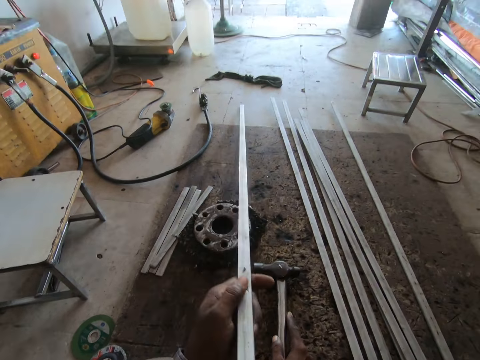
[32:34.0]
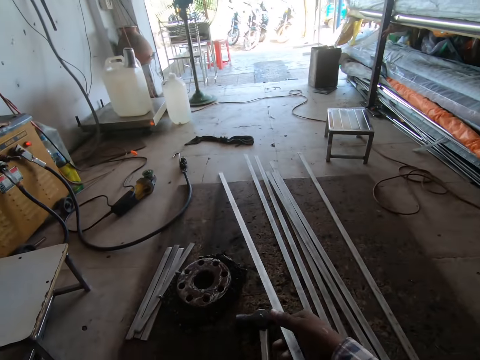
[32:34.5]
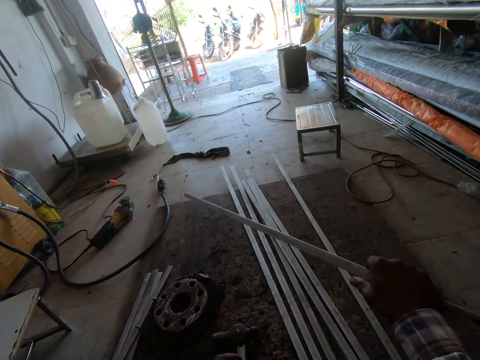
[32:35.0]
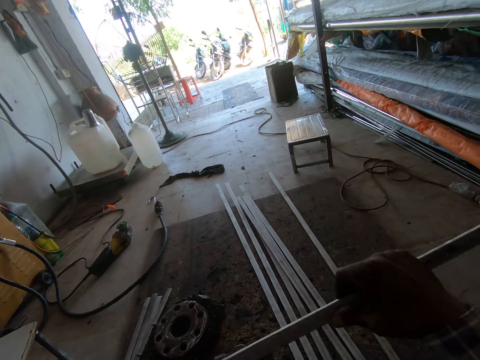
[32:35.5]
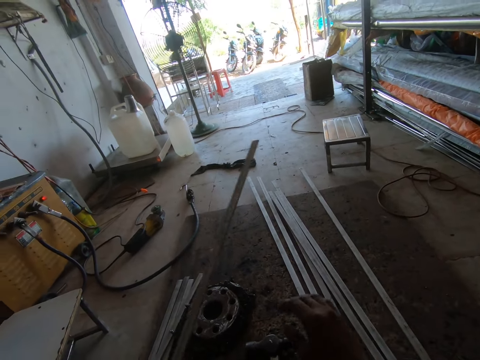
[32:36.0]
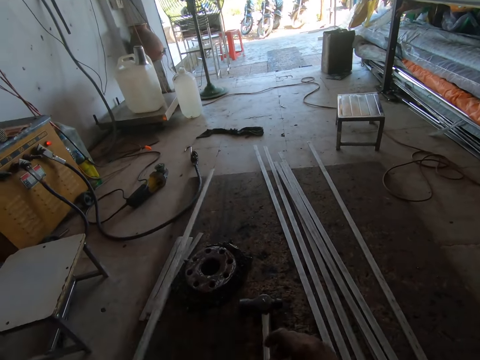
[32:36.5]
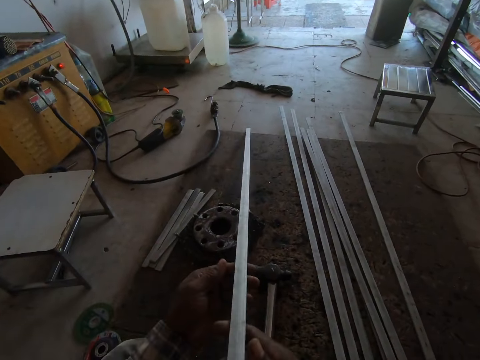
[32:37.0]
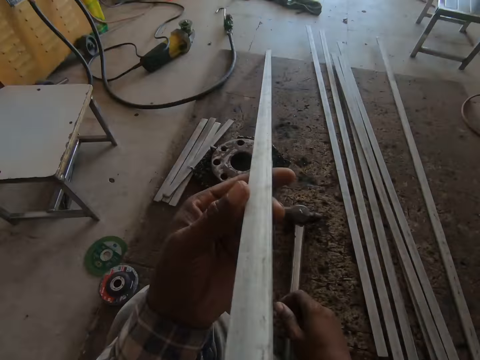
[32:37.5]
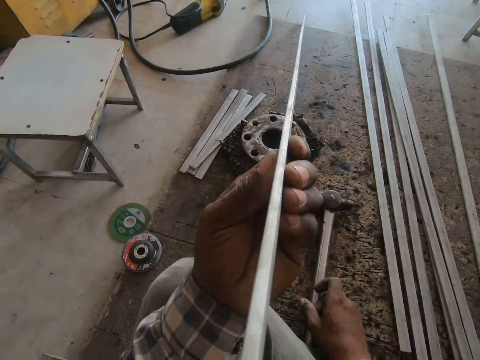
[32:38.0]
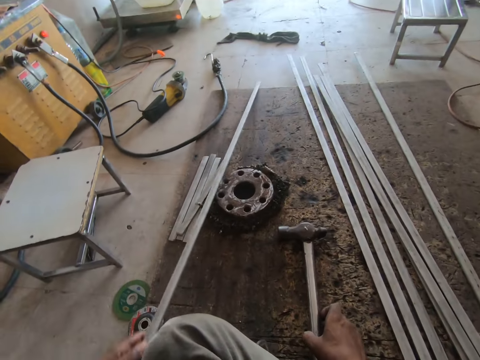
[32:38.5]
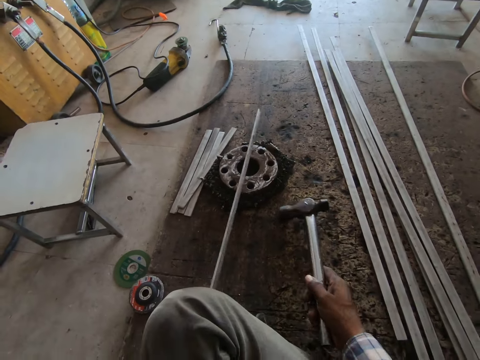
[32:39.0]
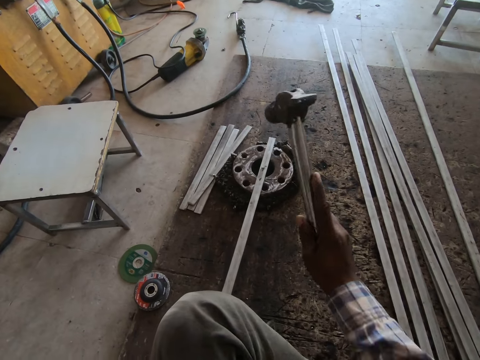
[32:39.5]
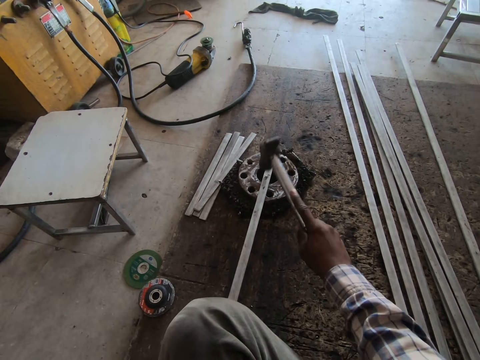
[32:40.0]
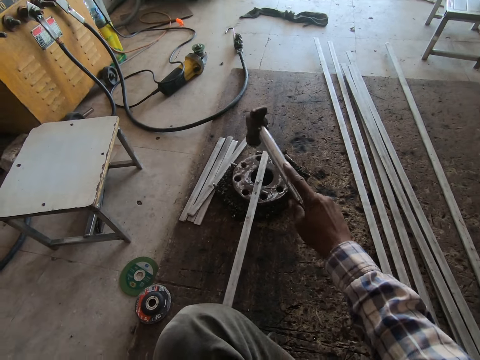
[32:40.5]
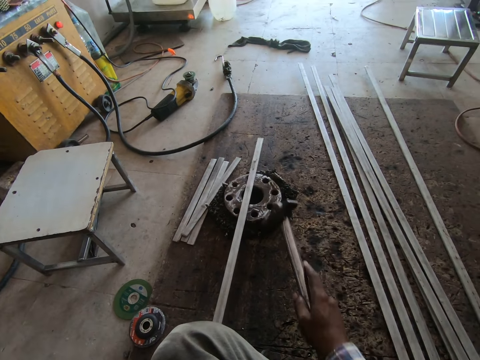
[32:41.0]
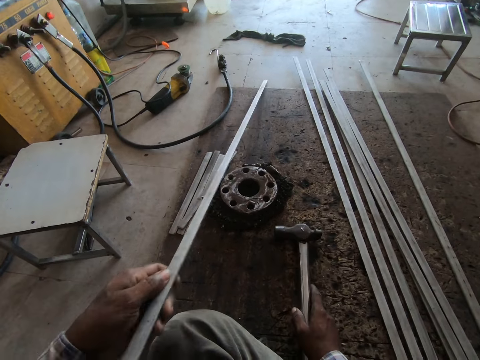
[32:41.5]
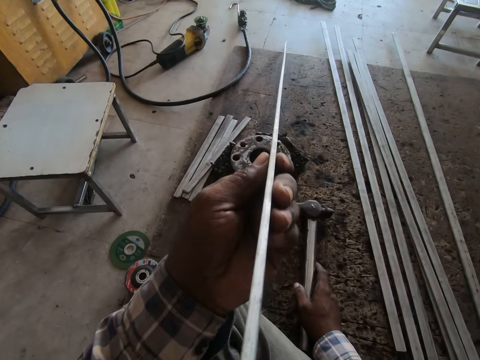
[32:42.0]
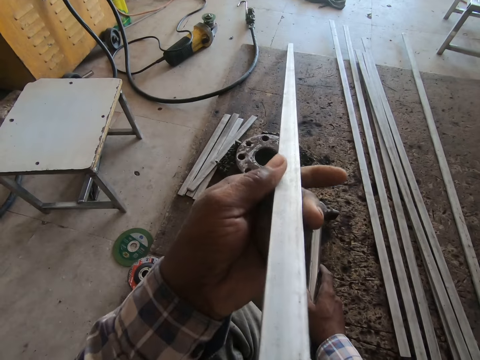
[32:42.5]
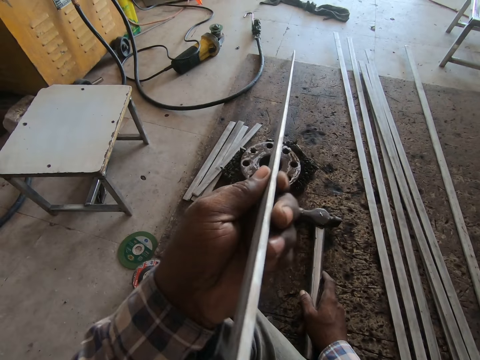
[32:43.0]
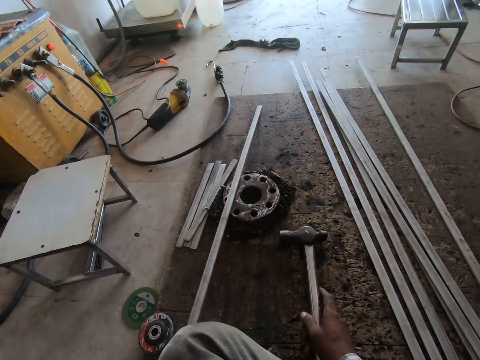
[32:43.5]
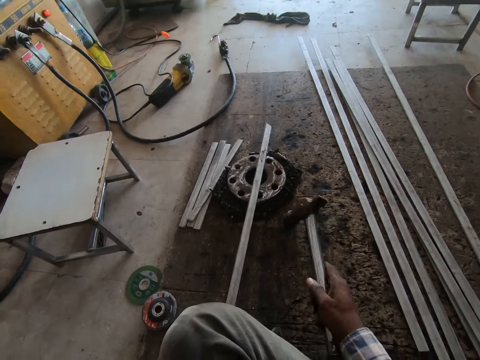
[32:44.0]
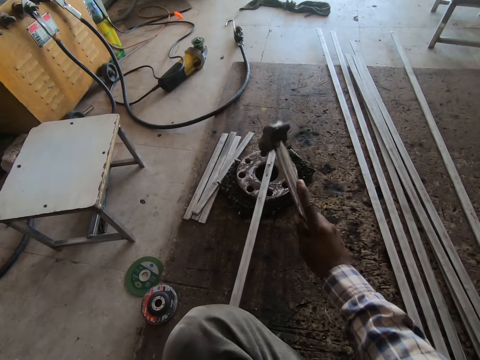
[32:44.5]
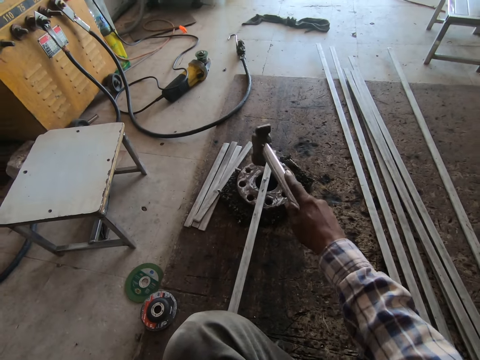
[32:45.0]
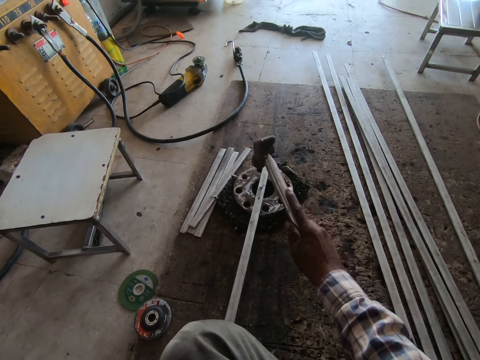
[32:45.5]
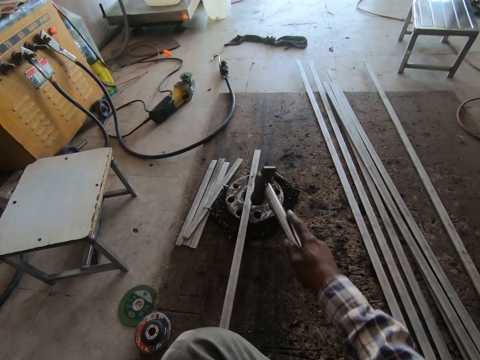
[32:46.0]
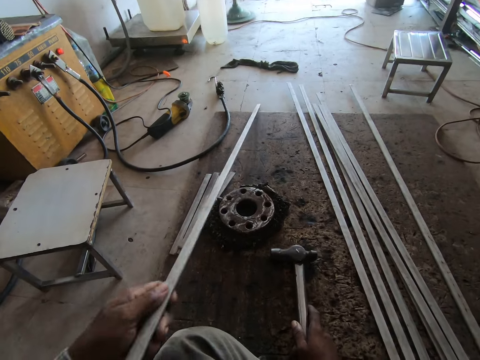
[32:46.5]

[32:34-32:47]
The camera wearer turns the metal rod around. They check the metal's straightness. They pick up the hammer on the floor. They hit the metal with the hammer. They check the metal's straightness. They hit the metal with the hammer.

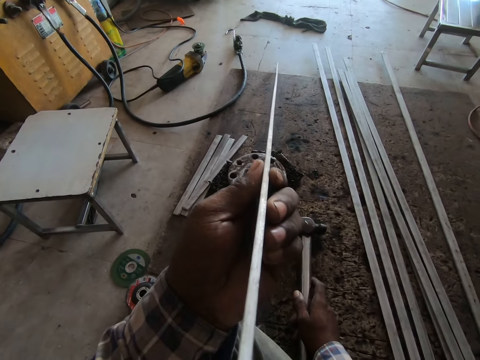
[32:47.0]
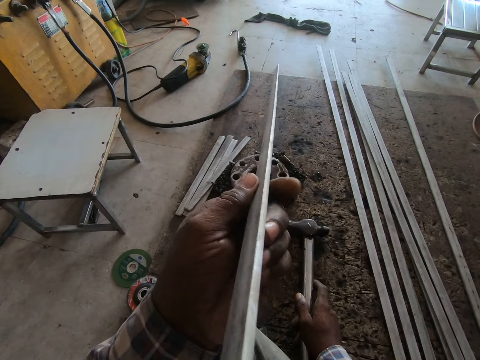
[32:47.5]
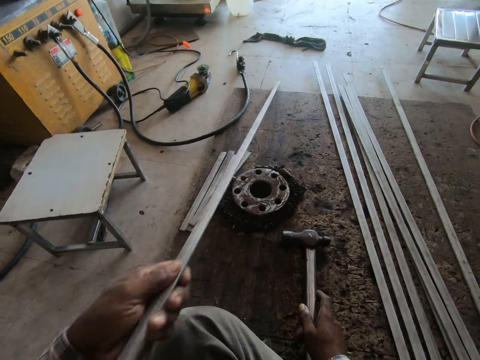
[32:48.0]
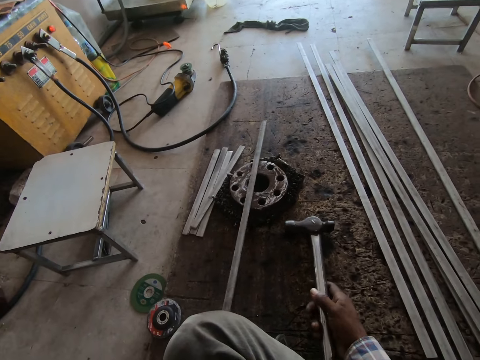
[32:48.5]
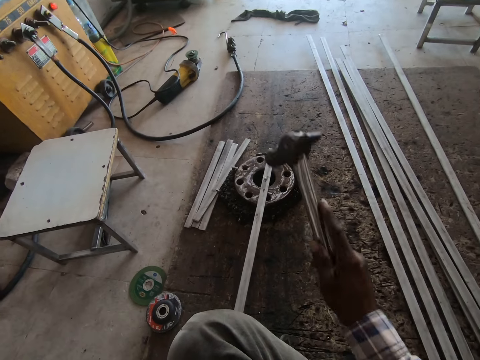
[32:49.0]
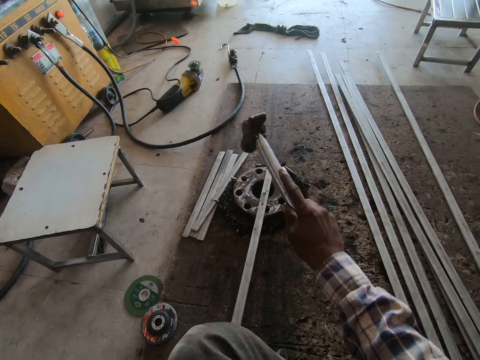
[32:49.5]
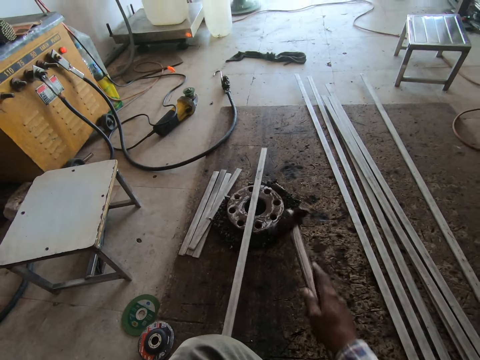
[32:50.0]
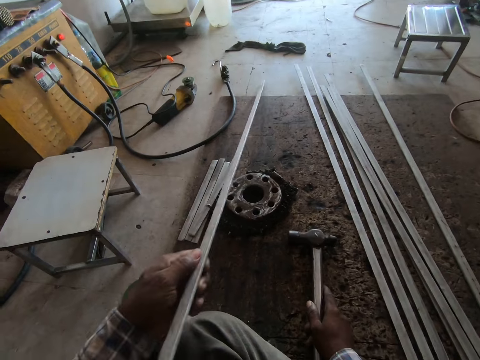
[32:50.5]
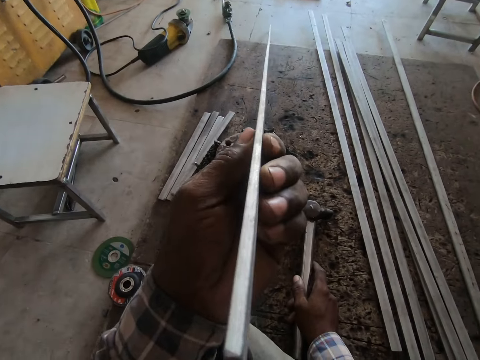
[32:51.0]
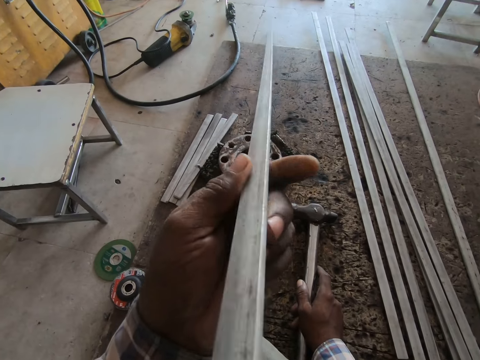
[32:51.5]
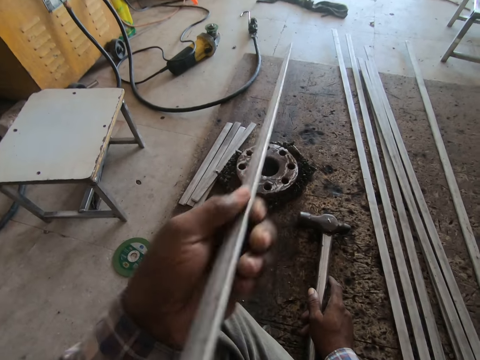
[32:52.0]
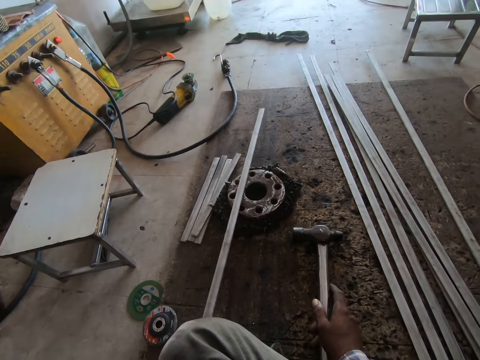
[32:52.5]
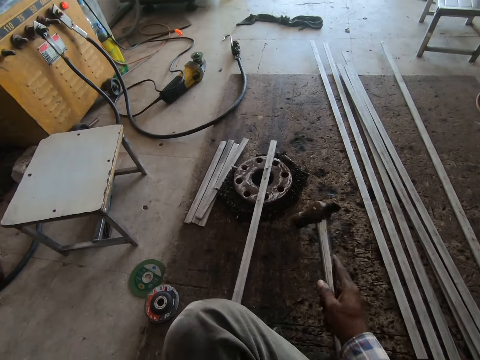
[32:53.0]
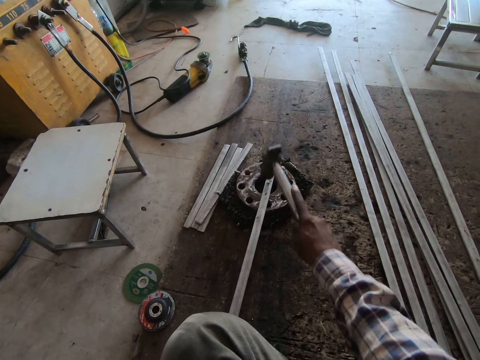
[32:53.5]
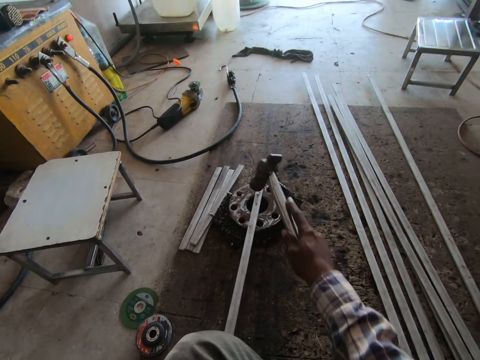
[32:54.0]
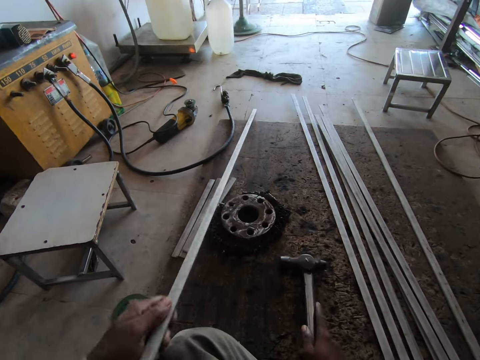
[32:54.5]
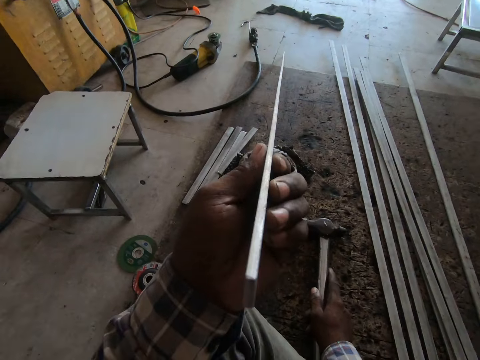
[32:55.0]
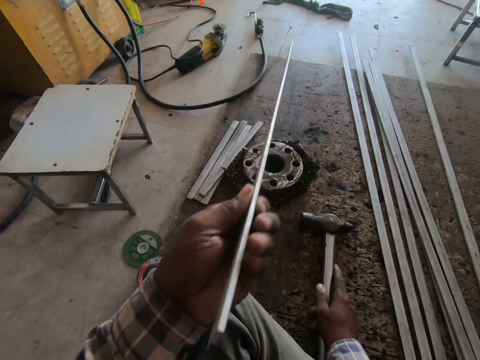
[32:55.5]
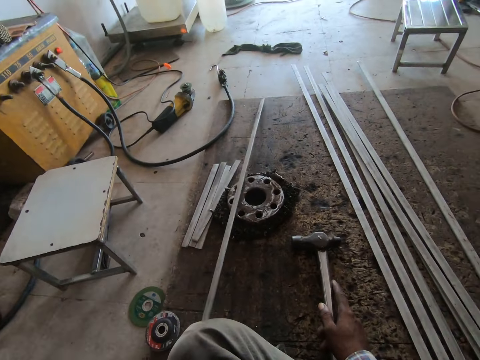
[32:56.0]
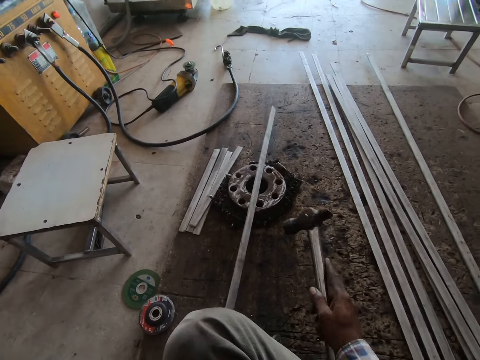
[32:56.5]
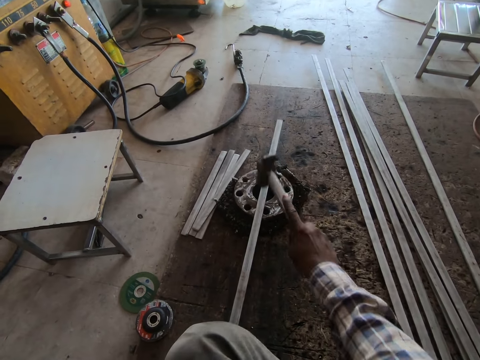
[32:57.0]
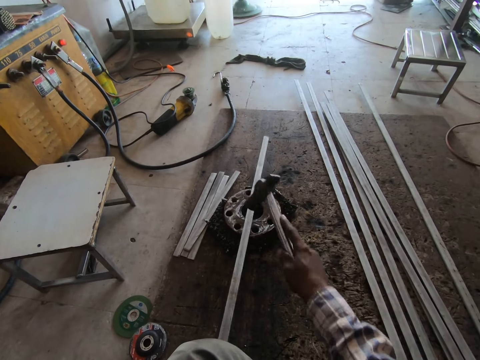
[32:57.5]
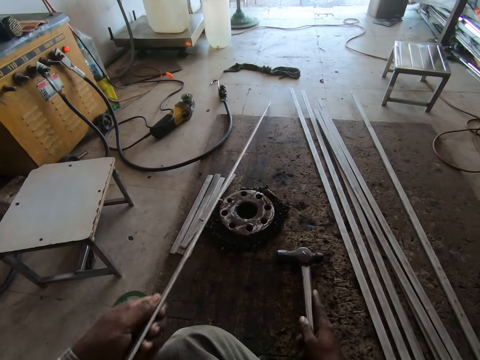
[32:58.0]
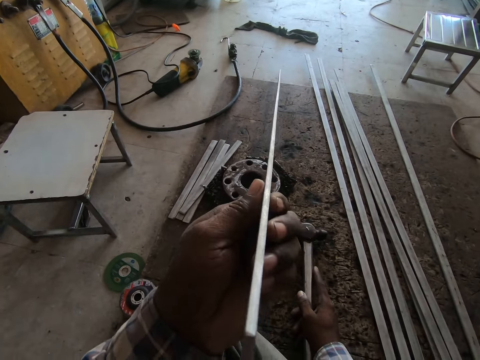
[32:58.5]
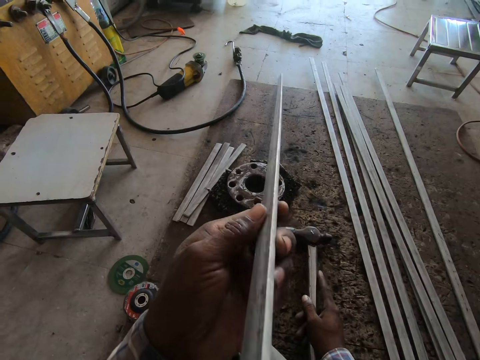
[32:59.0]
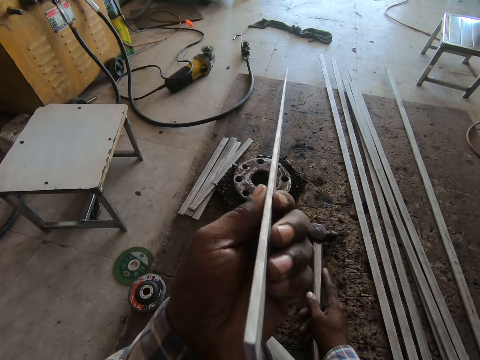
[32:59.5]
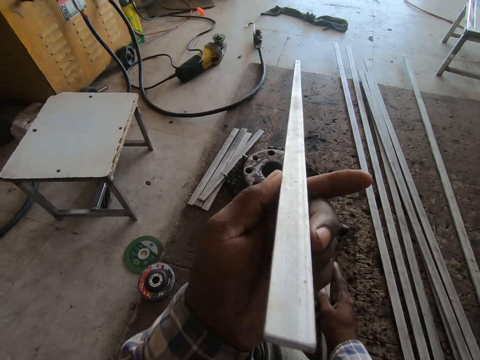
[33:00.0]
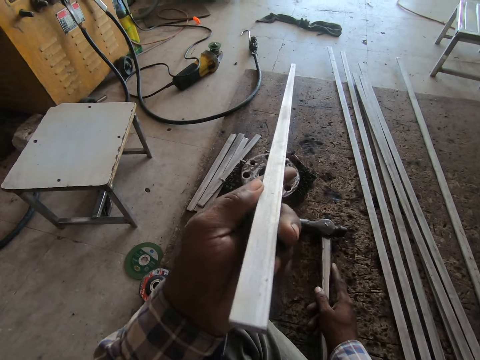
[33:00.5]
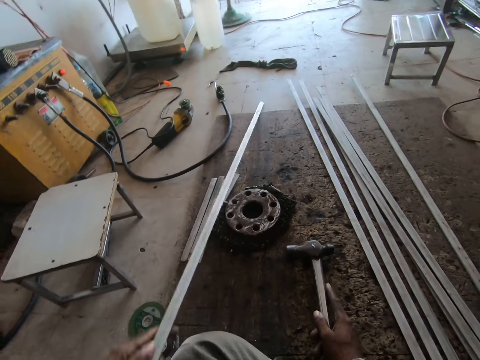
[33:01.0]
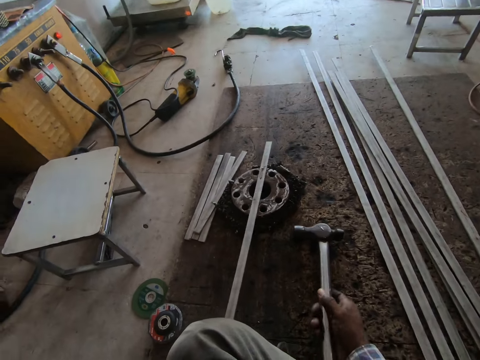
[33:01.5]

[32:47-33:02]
The camera wearer checks the metal's straightness. They hit the metal with the hammer. They check the metal's straightness. They hit the metal with the hammer. They check the metal's straightness. They hit the metal with the hammer. They check the metal's straightness.
